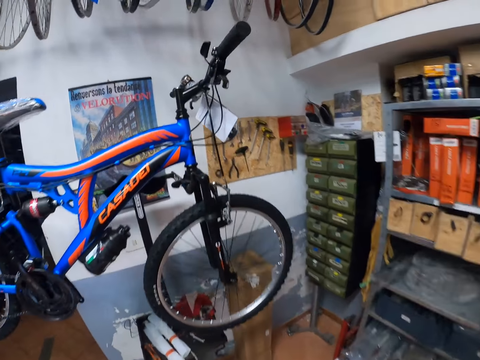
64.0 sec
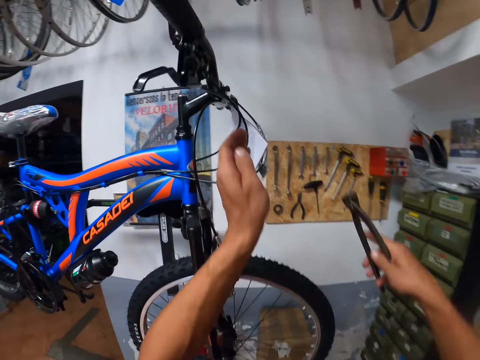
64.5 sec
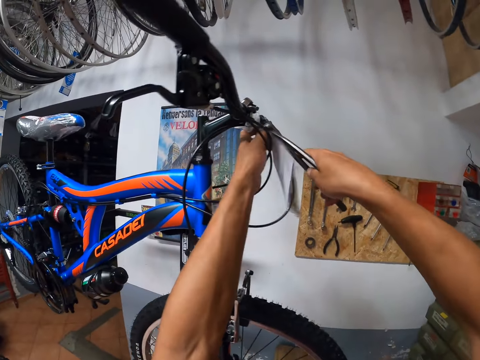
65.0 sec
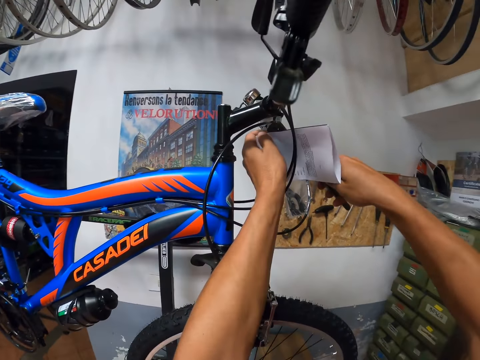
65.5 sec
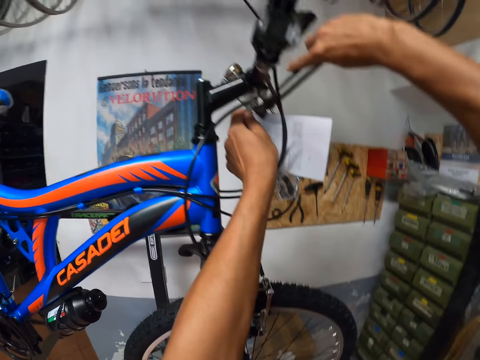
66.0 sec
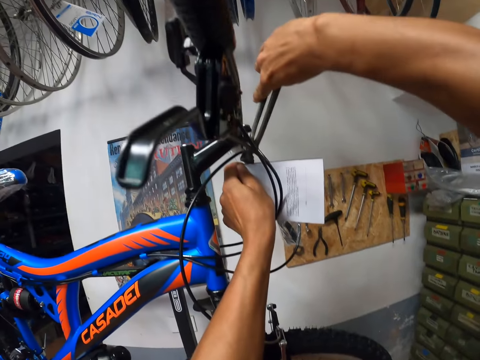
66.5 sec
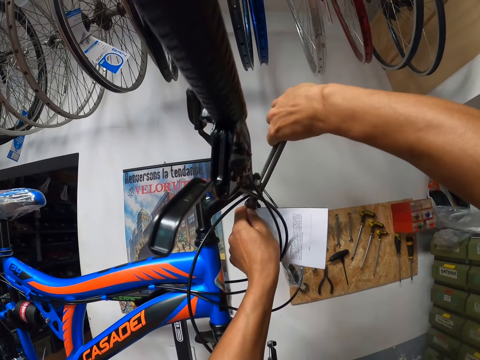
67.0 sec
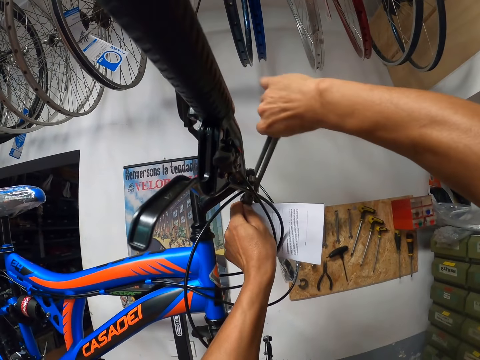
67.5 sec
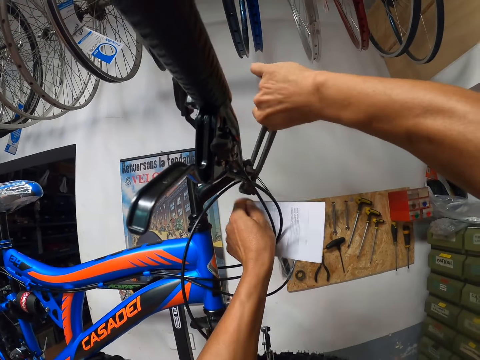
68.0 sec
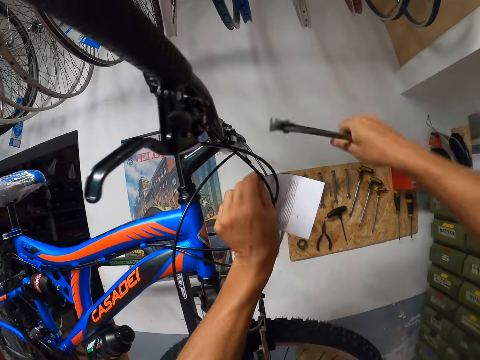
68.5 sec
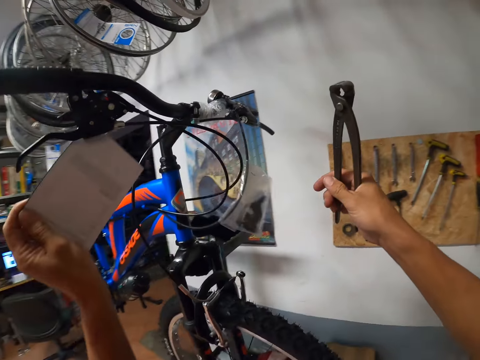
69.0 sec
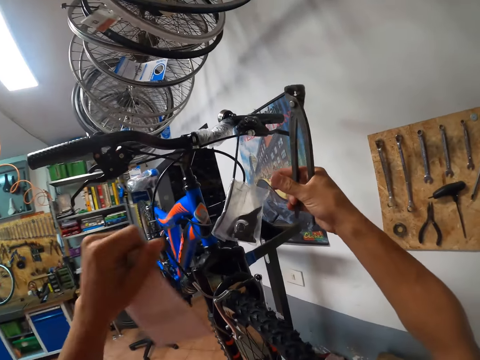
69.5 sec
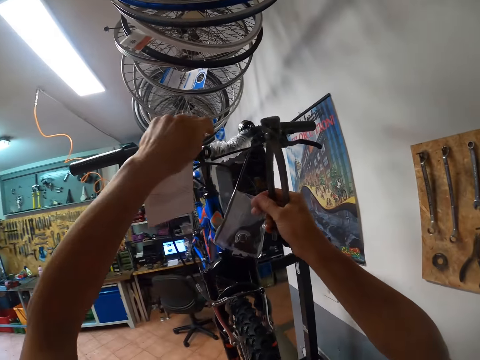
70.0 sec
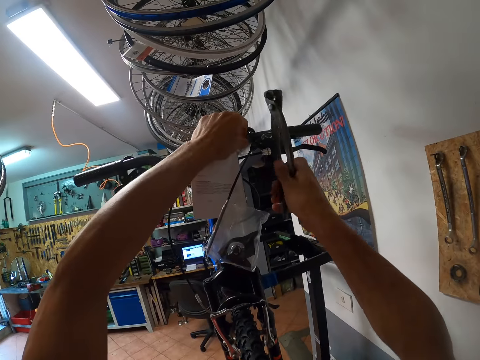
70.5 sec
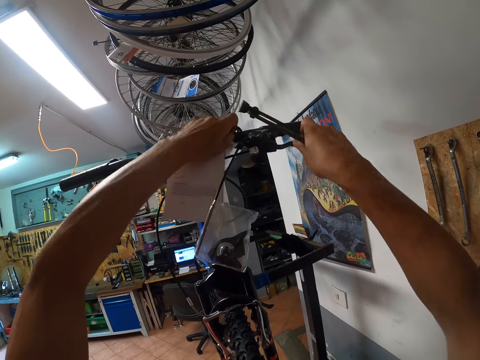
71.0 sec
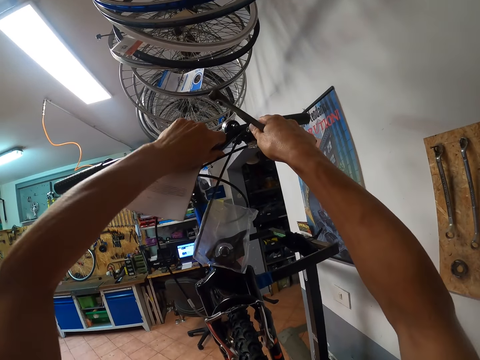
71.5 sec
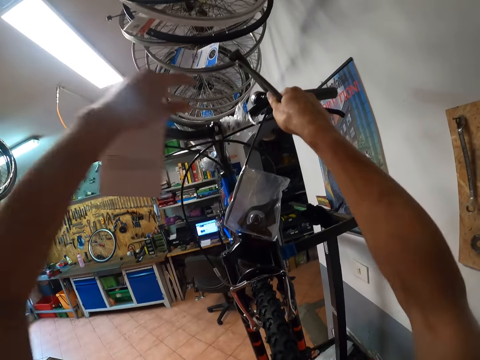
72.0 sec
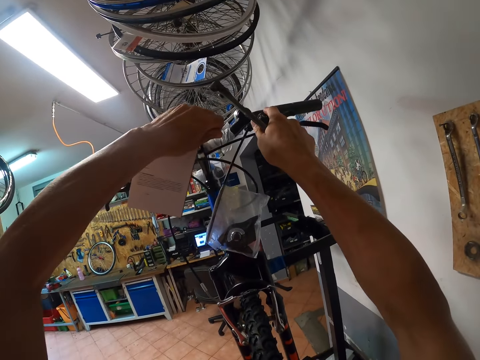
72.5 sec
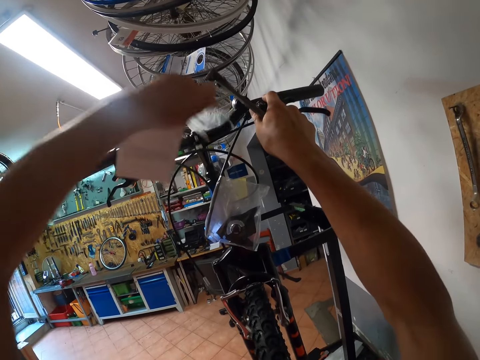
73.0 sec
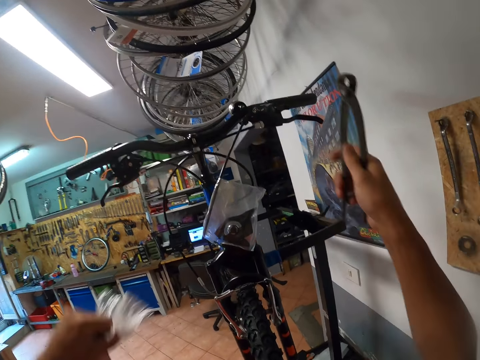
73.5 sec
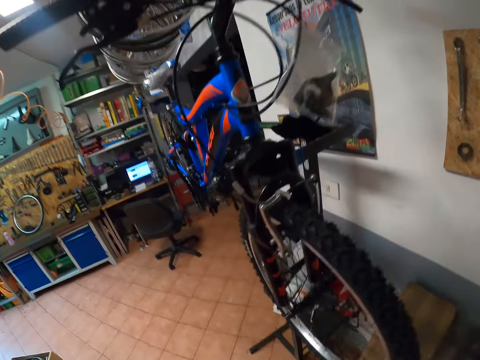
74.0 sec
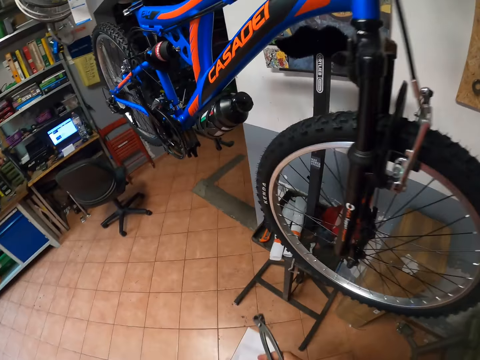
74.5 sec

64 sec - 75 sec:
The camera wearer cuts off the bicycle manual with the pincer. They remove the wrapping from the bicycle steering. They drop it on a metallic stool.

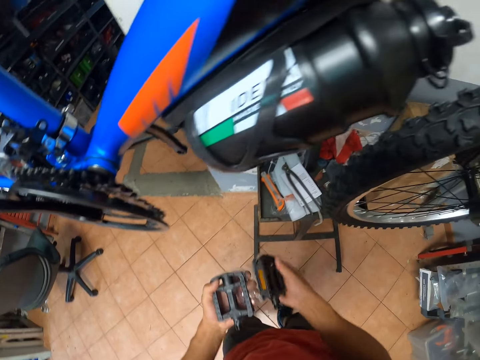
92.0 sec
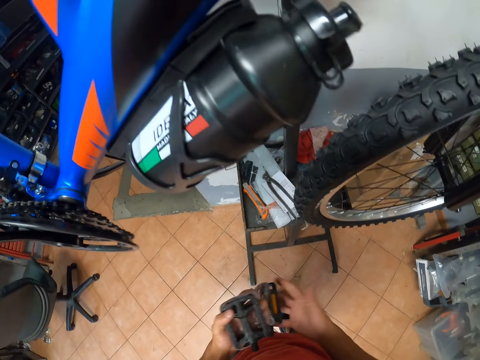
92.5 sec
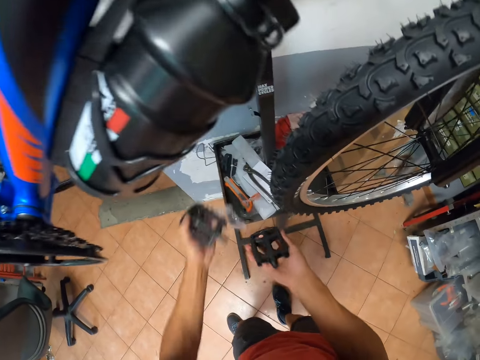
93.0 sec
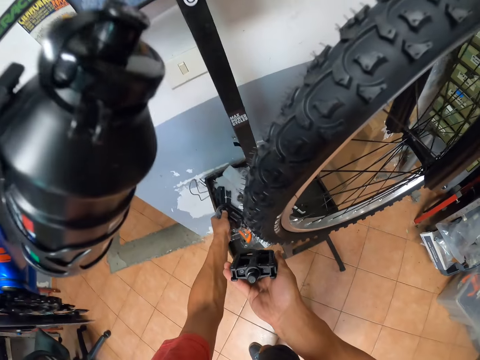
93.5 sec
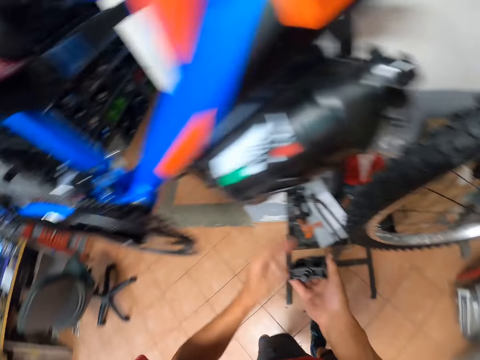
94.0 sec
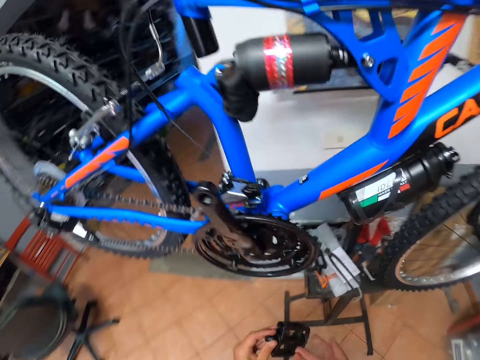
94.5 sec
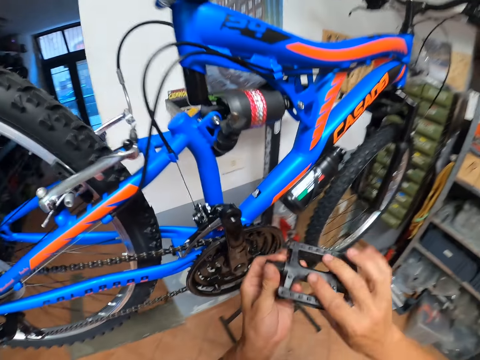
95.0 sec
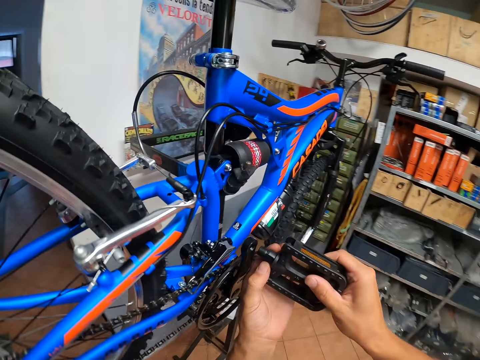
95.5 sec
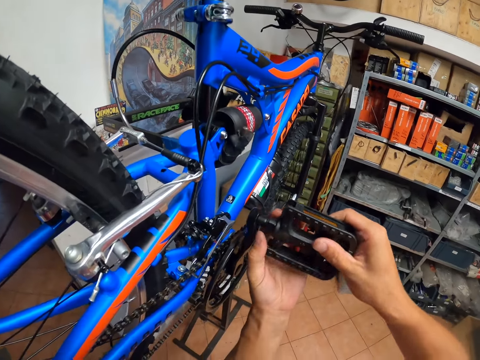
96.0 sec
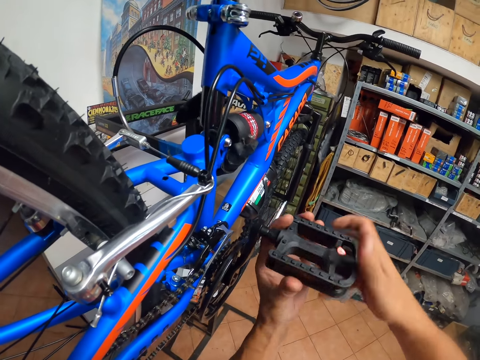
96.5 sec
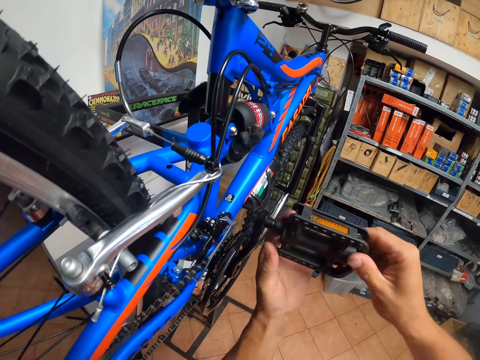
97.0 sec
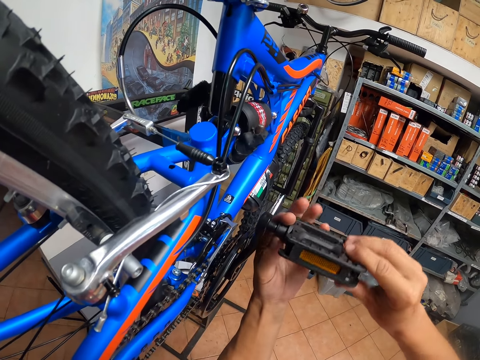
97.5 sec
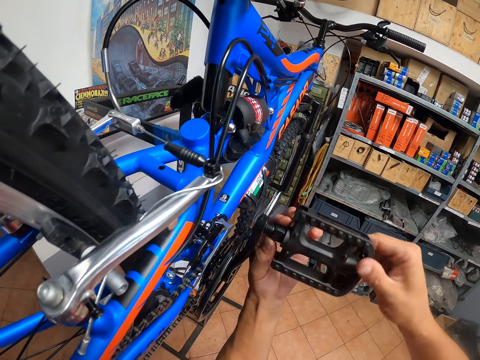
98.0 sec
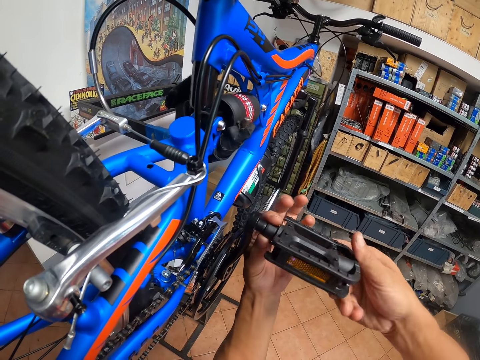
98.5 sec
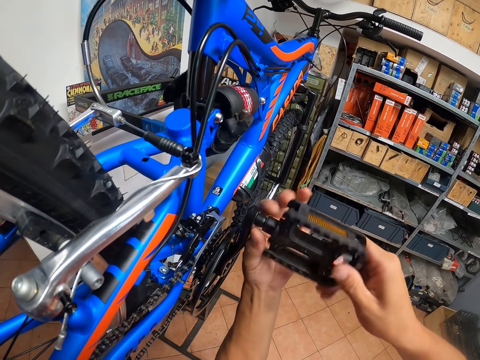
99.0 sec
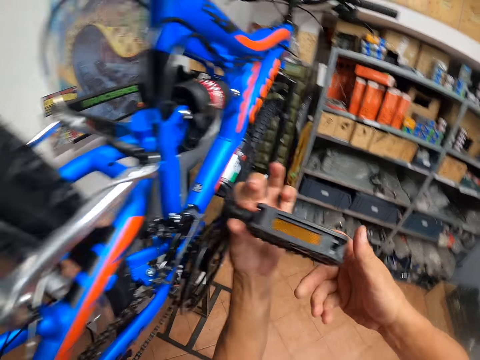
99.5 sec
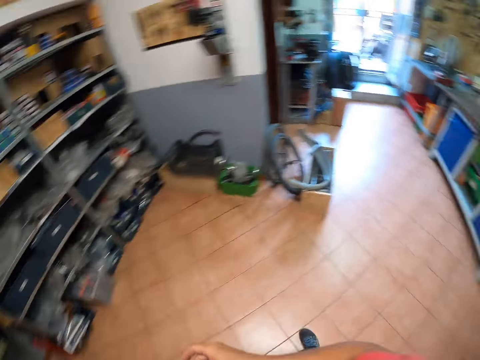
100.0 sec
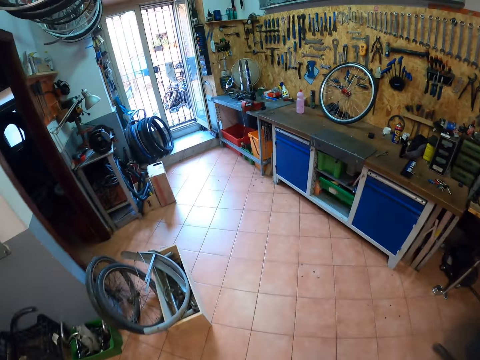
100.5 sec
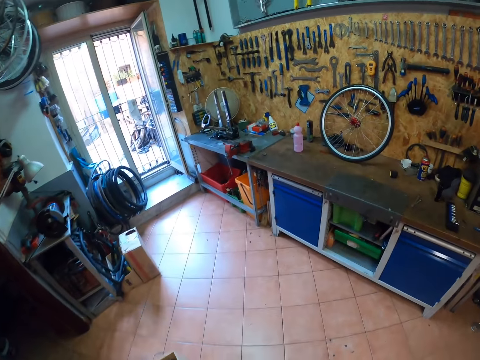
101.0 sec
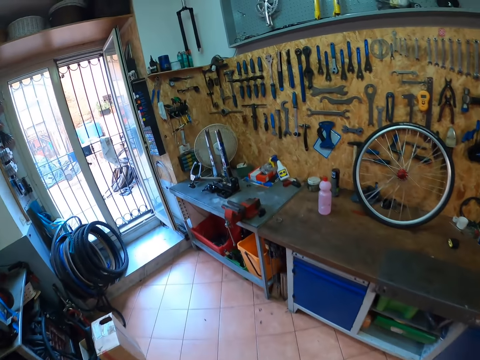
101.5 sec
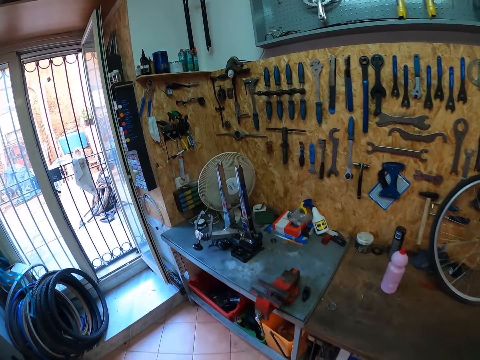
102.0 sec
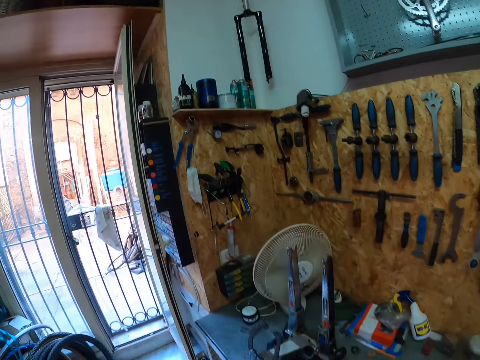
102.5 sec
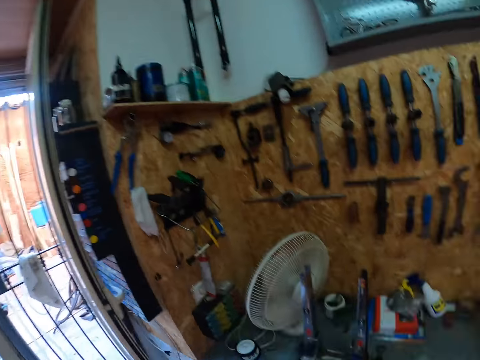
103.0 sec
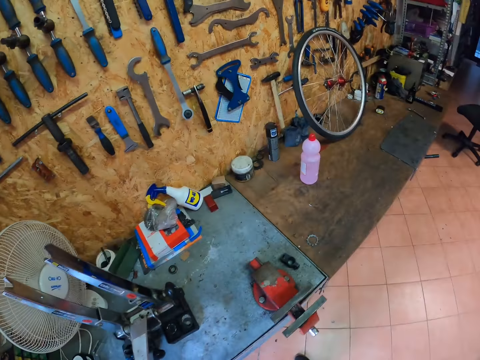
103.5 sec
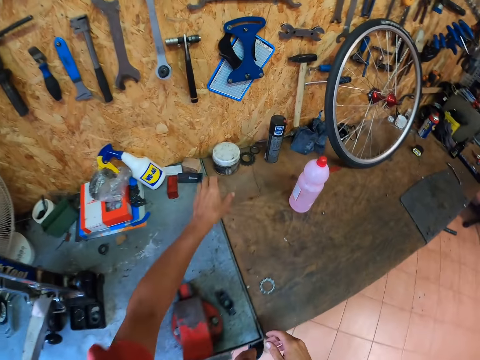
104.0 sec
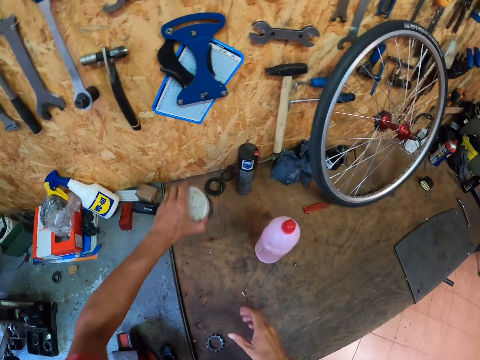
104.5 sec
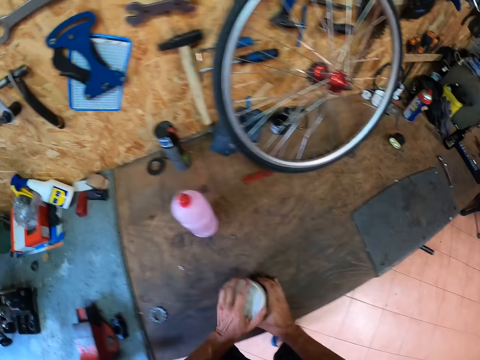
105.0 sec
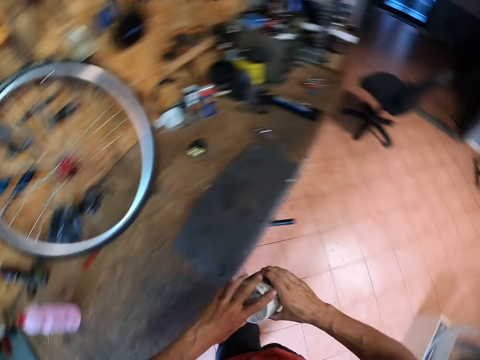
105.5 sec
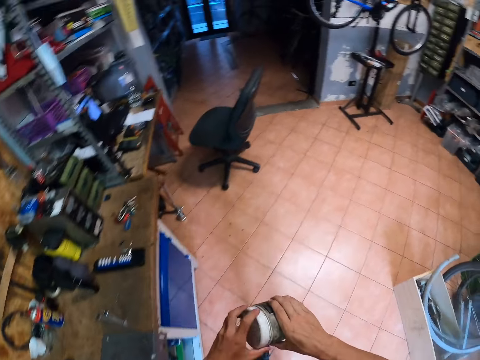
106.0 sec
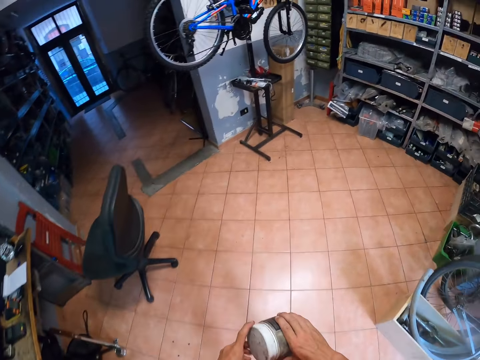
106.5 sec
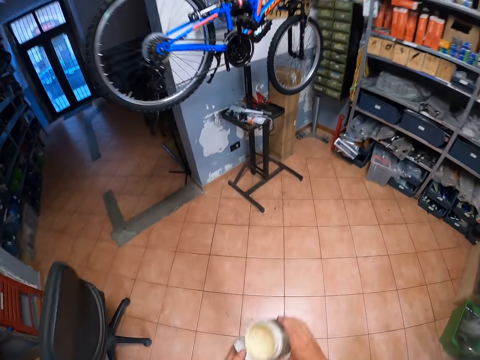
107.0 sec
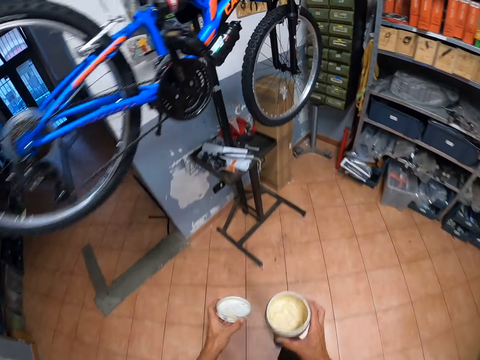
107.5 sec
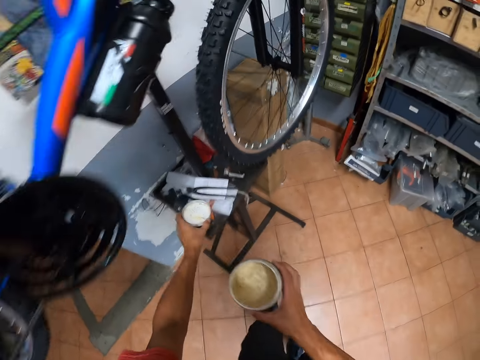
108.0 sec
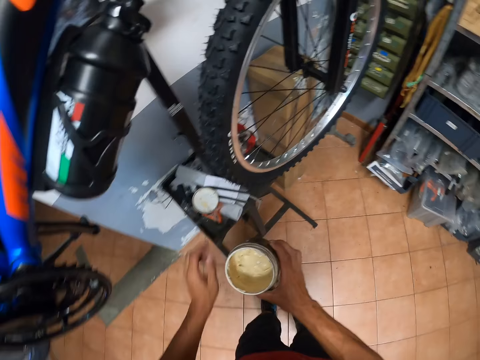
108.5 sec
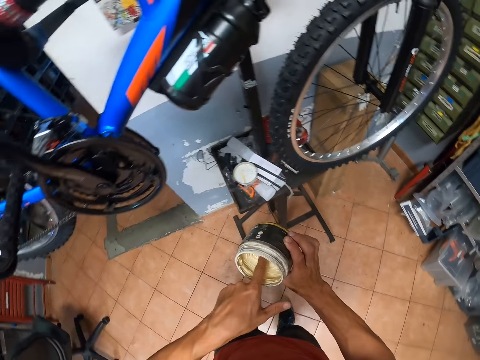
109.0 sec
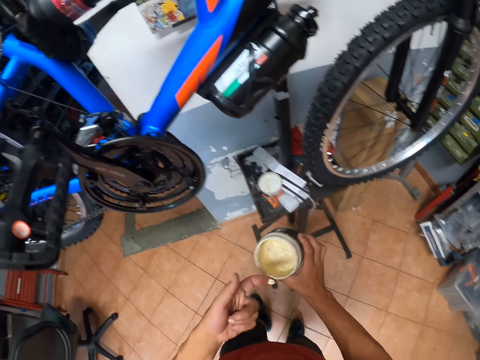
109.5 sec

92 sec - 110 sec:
The camera wearer takes off the paper wrapping the pedals. They drop one of the pedals on the metallic stool. They fix another pedal to the crank arm. They walk towards a tool rack or table. They pick up a grease container. They open the grease container. They walk towards the bicycle. They drop the bottle top on the metallic stool. They scoop a small amount of grease with the finger.
